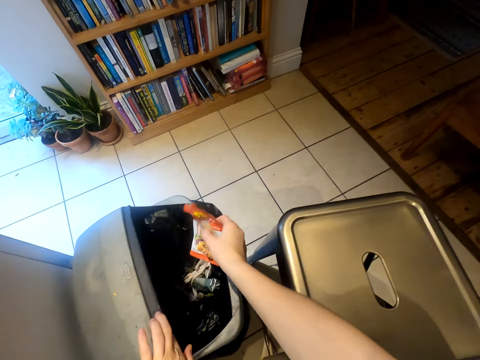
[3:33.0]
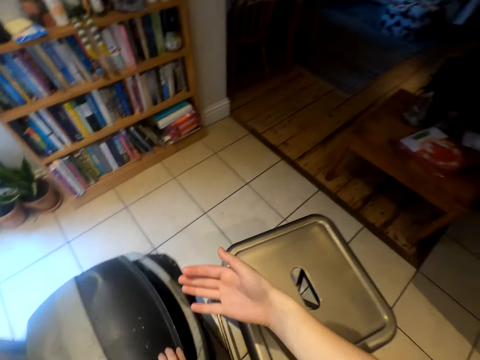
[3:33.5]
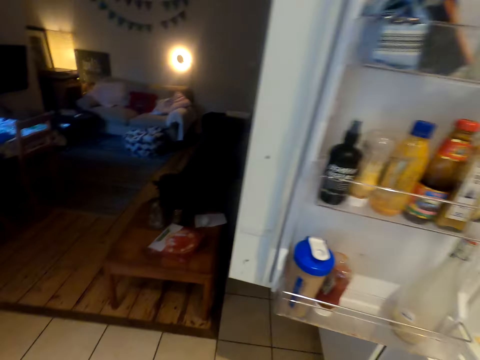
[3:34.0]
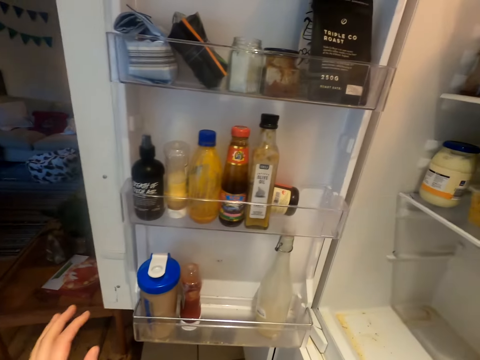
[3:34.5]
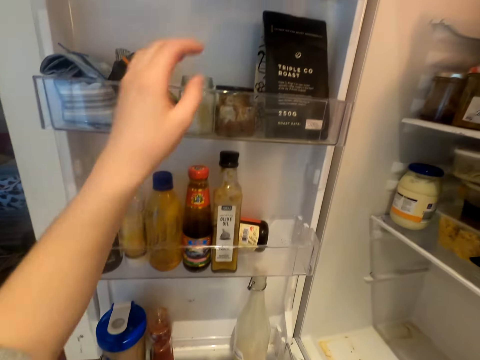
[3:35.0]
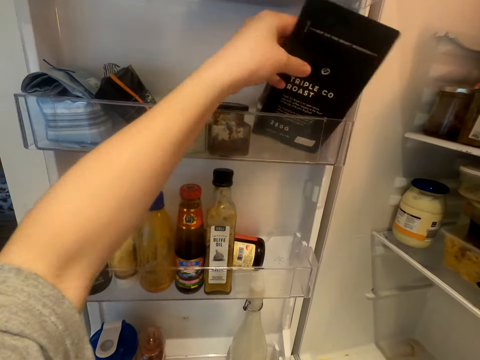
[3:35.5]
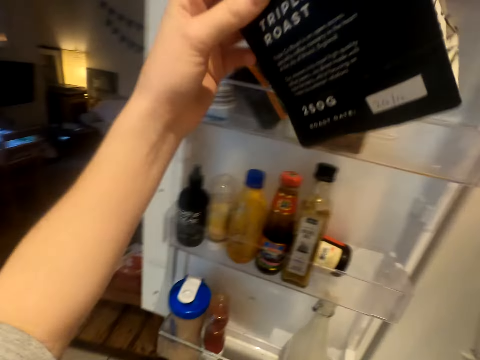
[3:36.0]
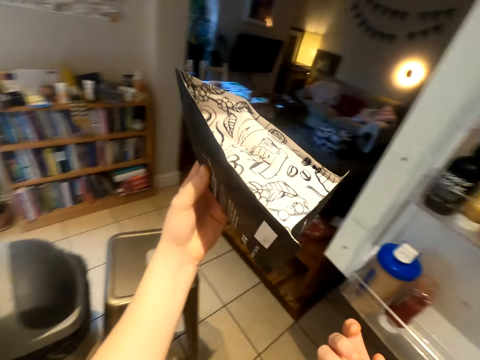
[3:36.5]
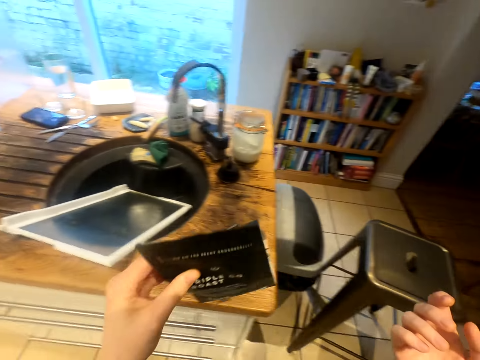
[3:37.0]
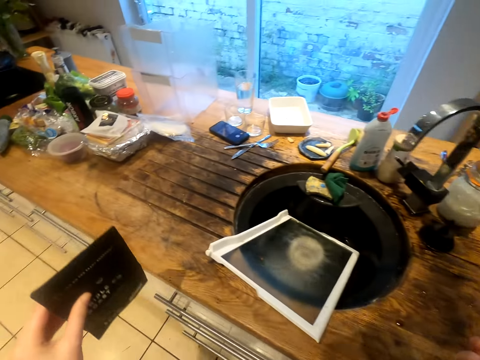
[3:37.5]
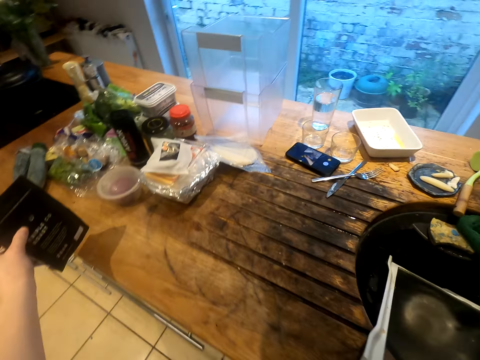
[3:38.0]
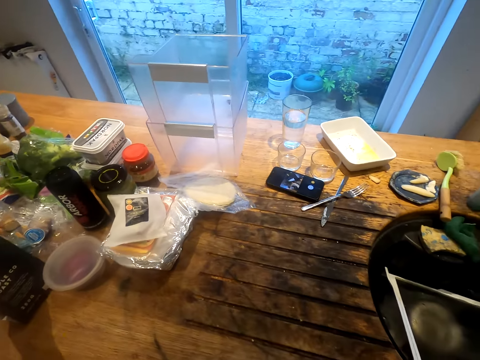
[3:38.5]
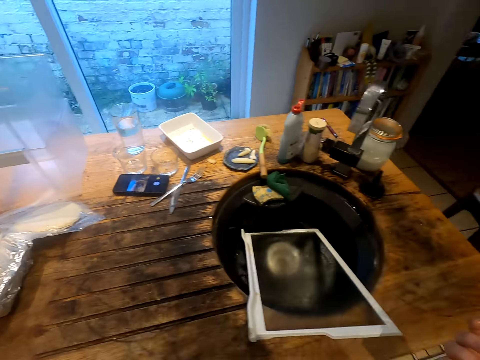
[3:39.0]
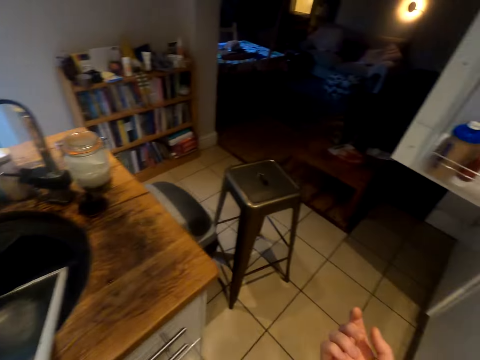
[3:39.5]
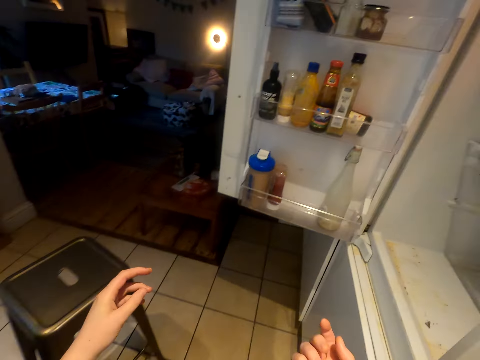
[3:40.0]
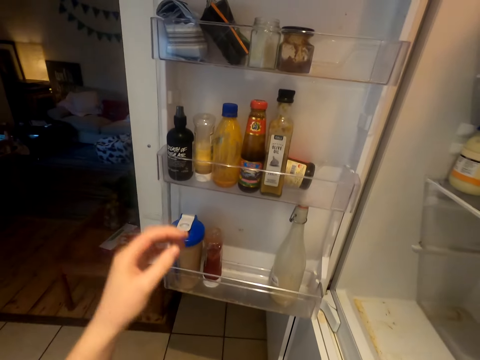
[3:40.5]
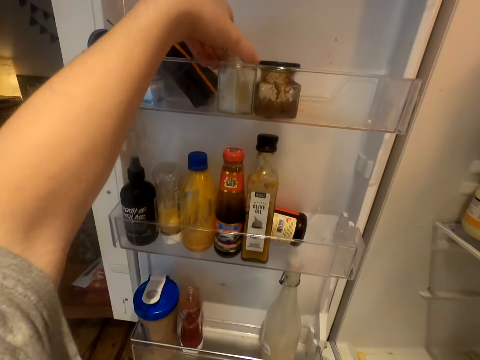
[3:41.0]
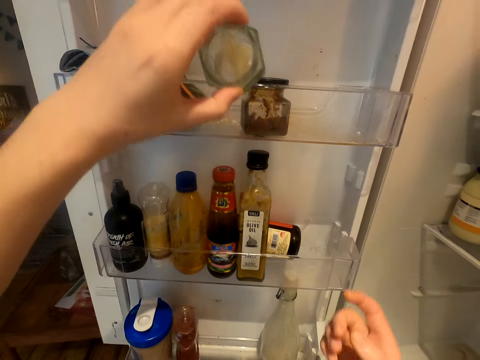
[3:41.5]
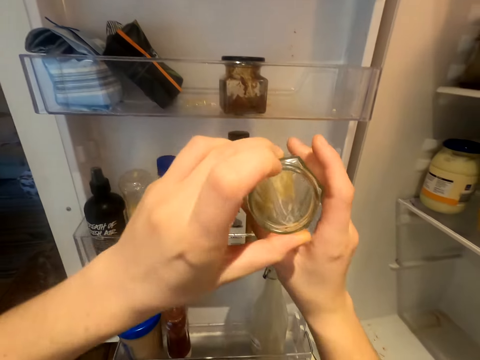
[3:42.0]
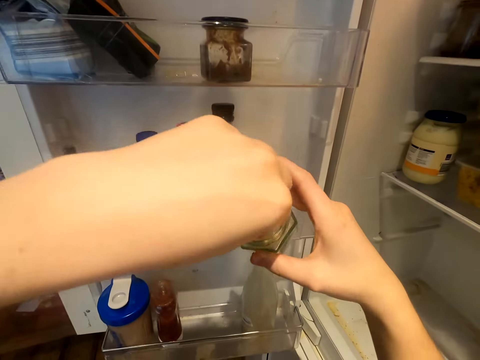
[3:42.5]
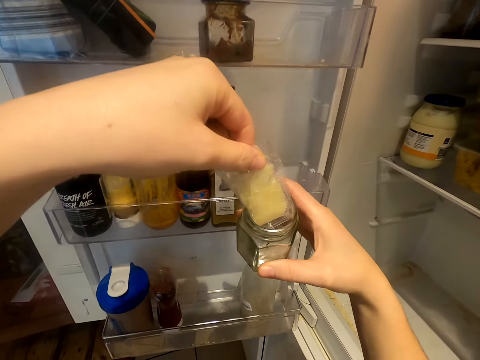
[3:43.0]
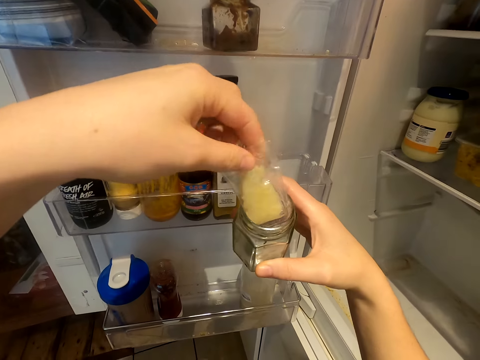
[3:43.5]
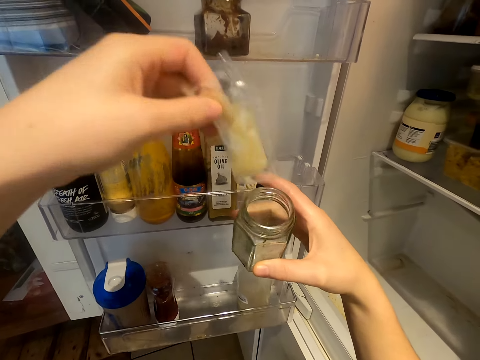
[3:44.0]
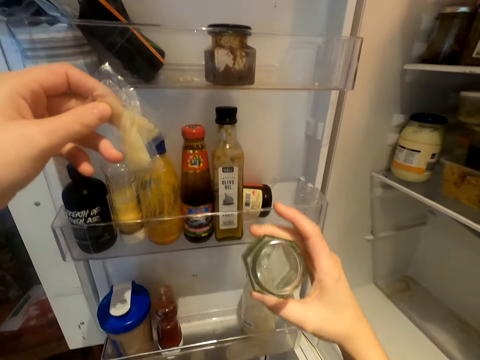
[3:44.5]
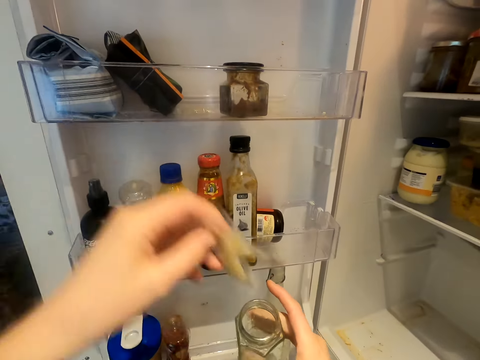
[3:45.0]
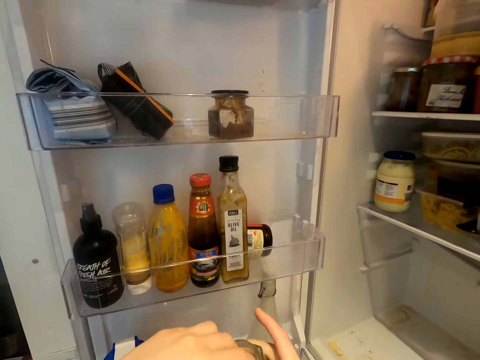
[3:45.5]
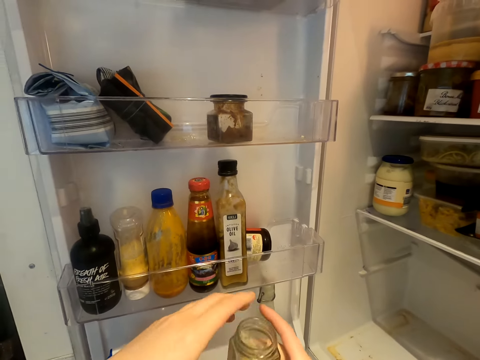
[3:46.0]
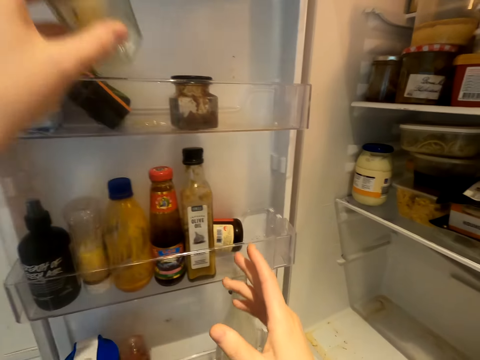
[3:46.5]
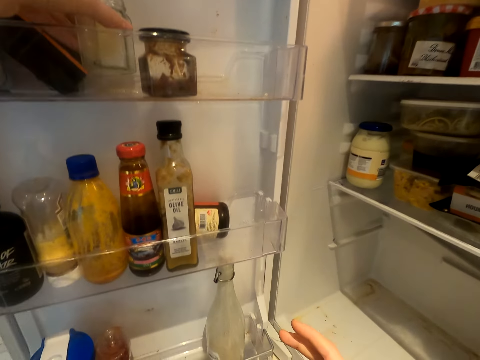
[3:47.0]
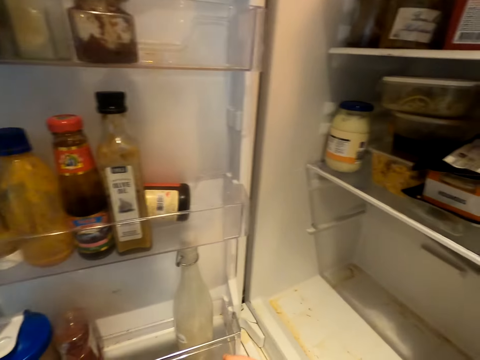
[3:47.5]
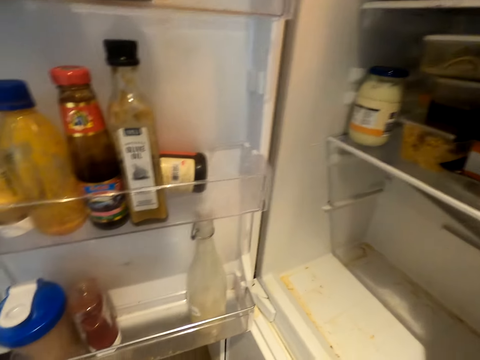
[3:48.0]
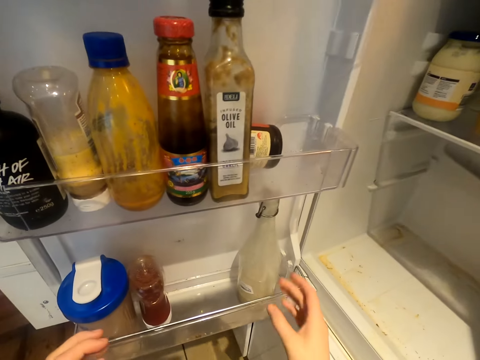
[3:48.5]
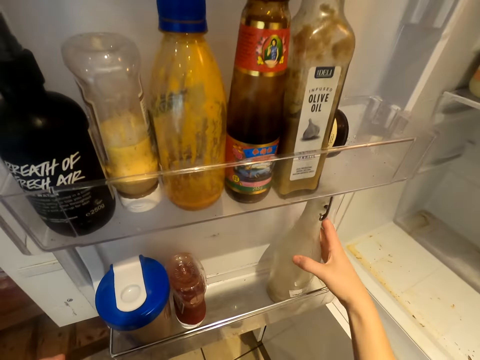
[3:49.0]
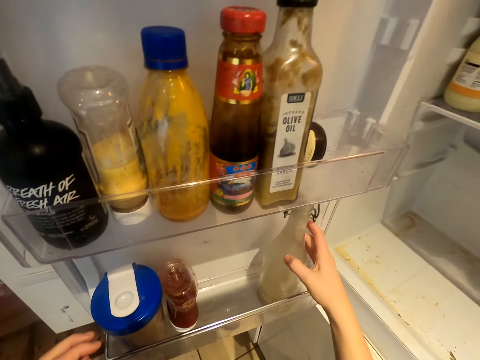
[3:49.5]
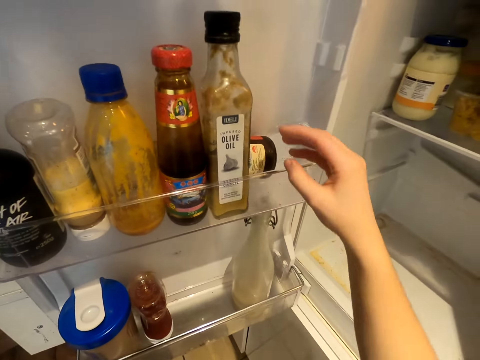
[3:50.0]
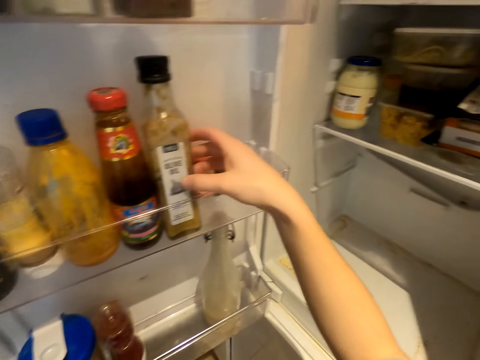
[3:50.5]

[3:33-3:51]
The camera wearer opens a trash bin. They put a packet in the trash bin. They close the trash bin. They take out the triple co roast from the fridge. They put aside the triple co roast. They pick up a container. They remove a plastic paper in the container. They look at something. They put the plastic paper in the container. They put down the container on a shelf. They move a bottle.

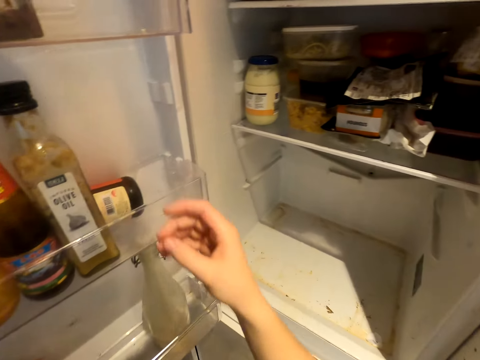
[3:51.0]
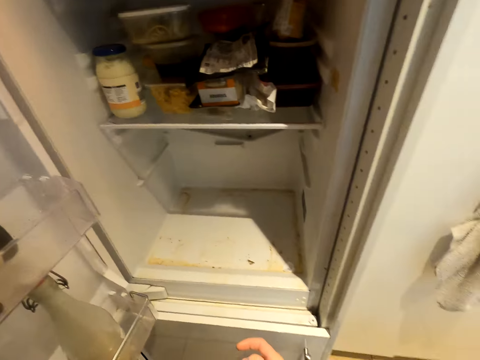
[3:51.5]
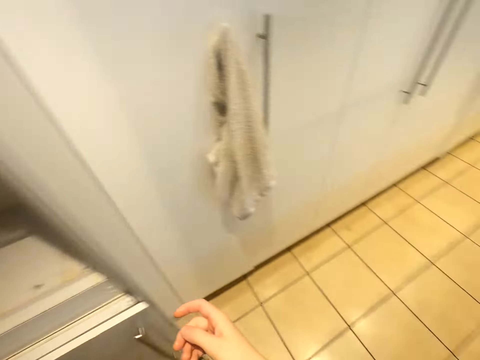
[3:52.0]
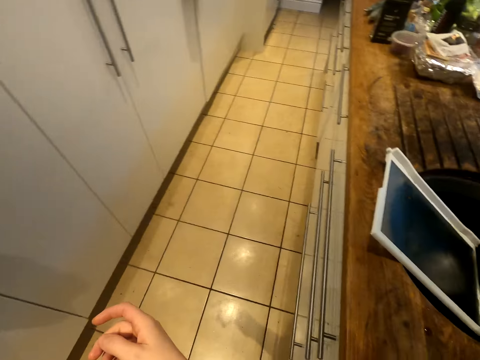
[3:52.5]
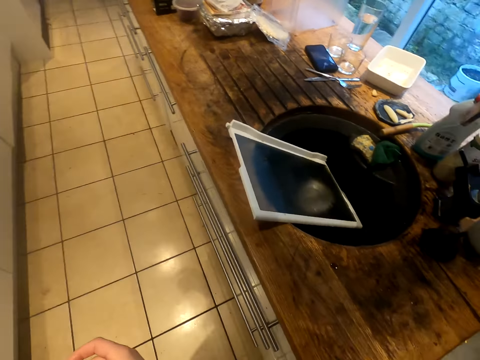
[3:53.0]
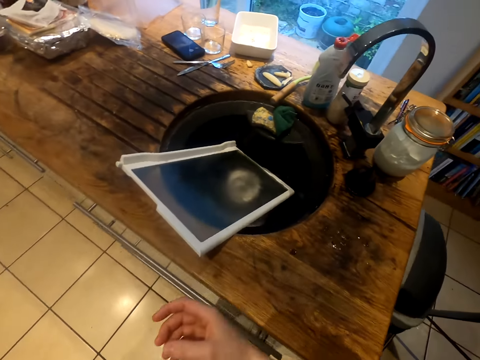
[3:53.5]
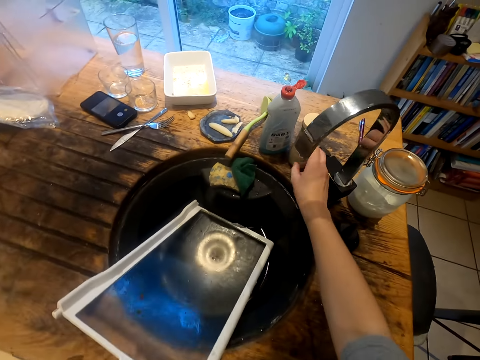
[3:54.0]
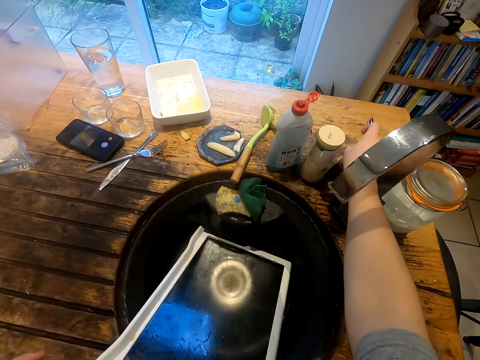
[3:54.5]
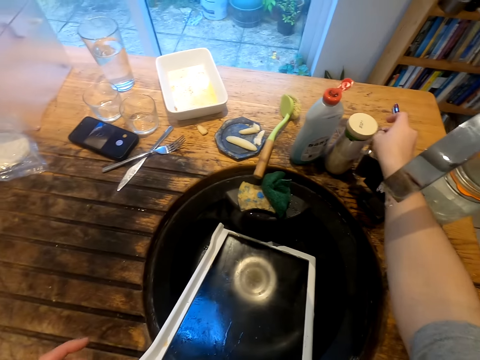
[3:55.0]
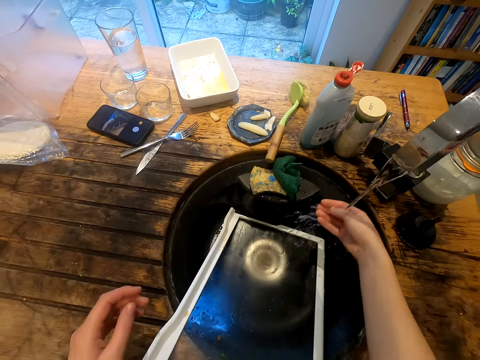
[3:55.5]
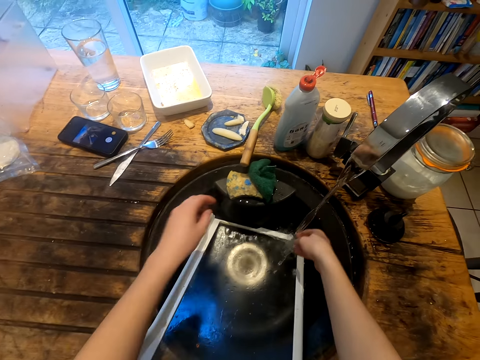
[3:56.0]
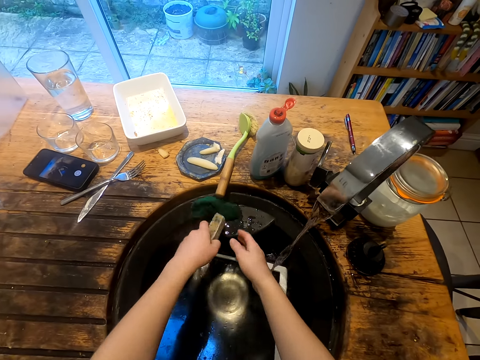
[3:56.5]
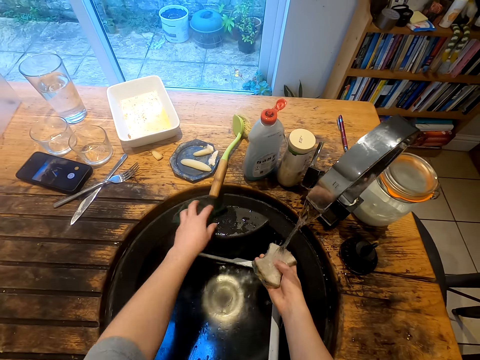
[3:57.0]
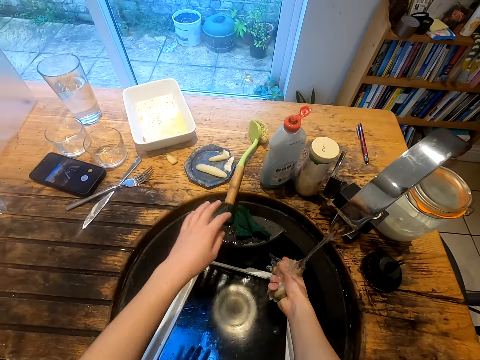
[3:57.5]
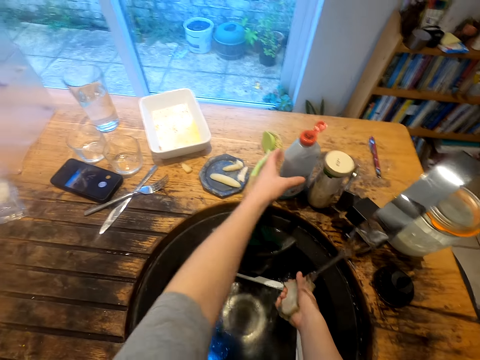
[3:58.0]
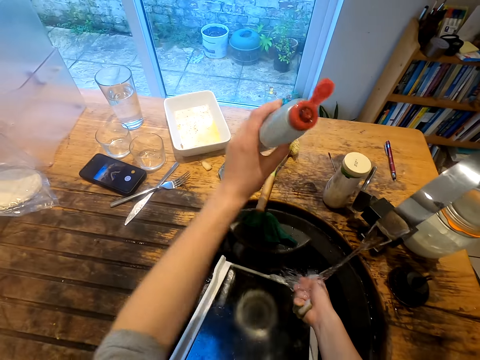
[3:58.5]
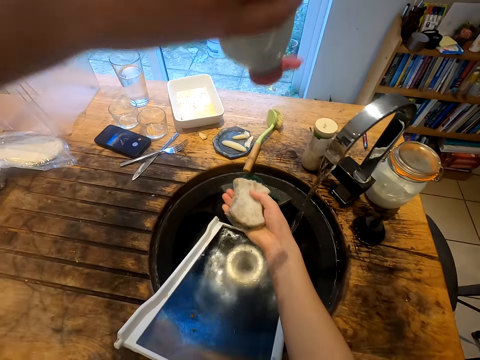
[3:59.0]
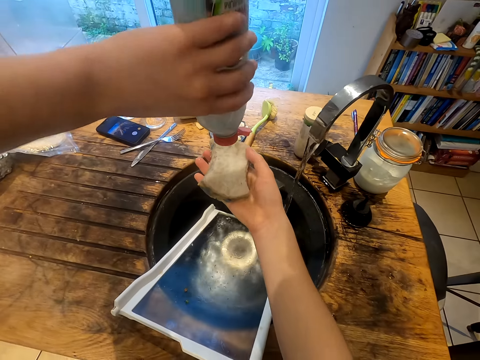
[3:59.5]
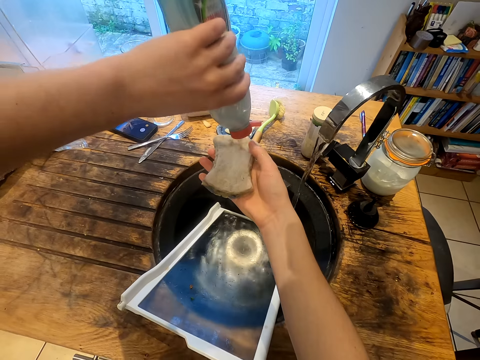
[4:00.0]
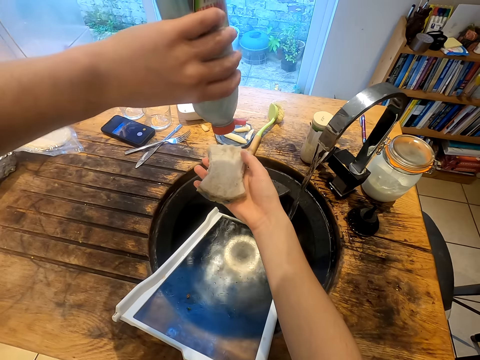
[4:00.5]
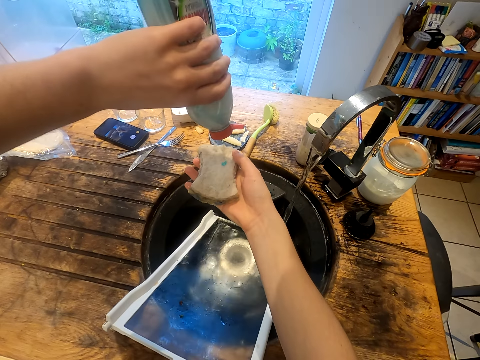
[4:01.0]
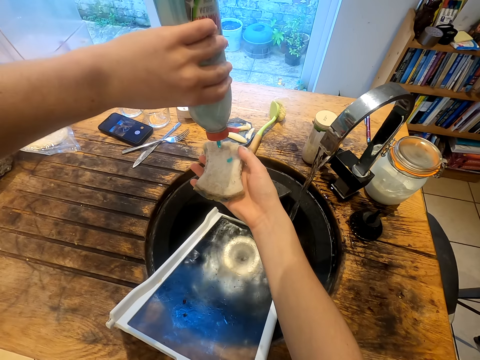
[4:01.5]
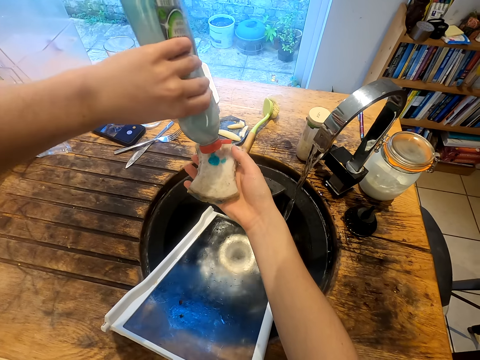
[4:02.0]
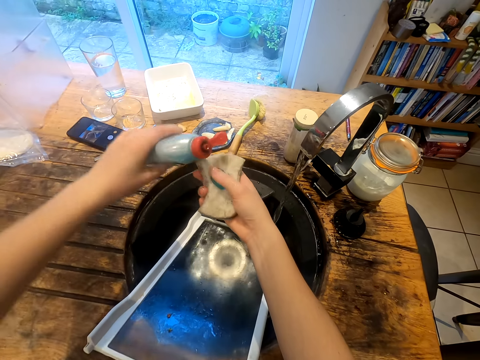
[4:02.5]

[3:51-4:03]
The camera wearer looks around. They turn on the water tap. They rinse a hand. They pick up a sponge, switch the sponge to the other hand, and move the sponge on the sink. They pick up a liquid soap bottle. They put soap on the sponge.
